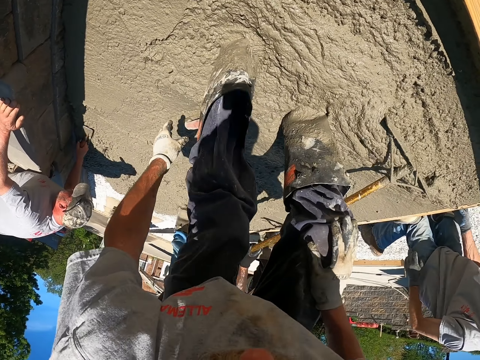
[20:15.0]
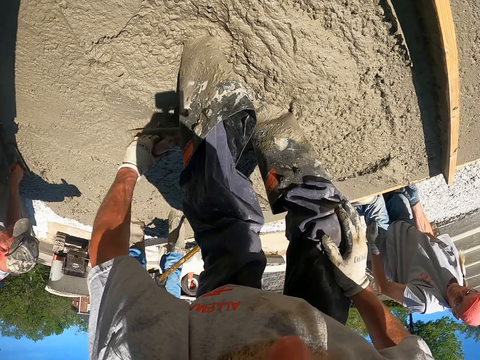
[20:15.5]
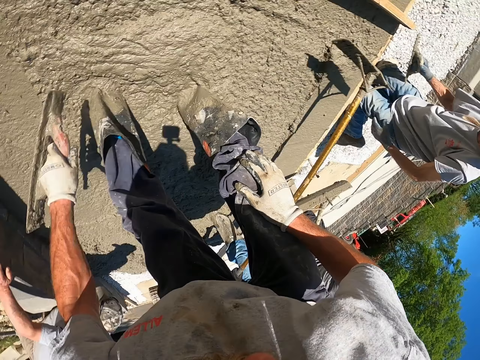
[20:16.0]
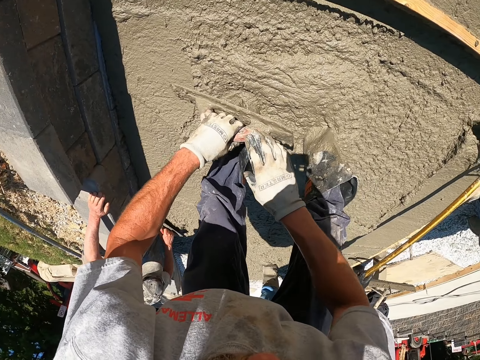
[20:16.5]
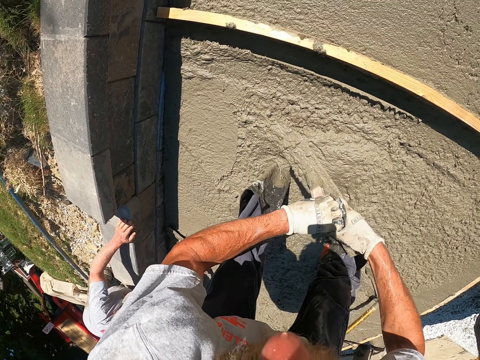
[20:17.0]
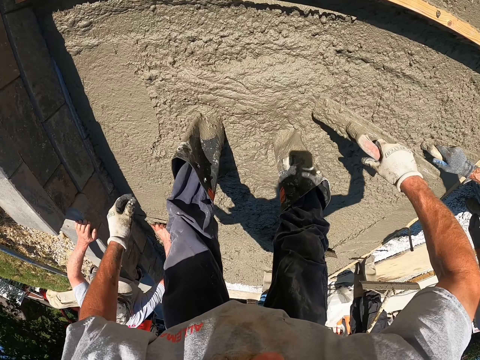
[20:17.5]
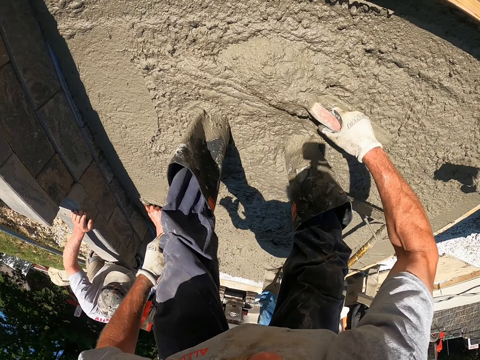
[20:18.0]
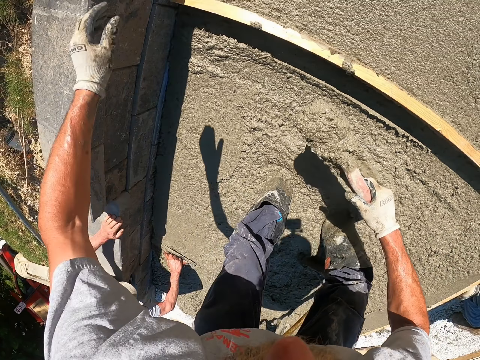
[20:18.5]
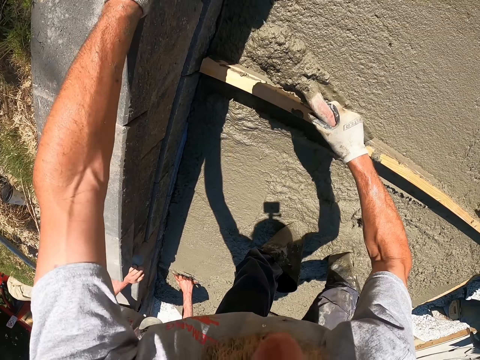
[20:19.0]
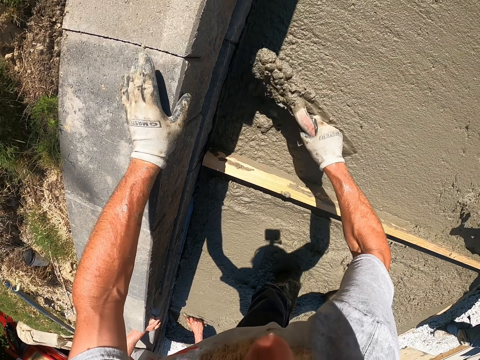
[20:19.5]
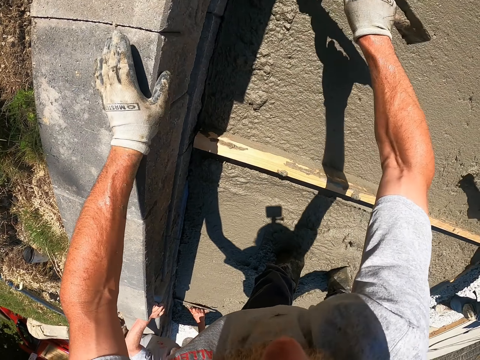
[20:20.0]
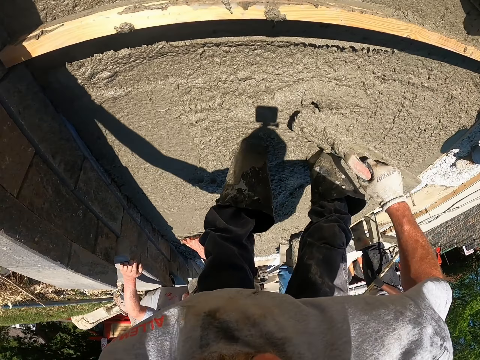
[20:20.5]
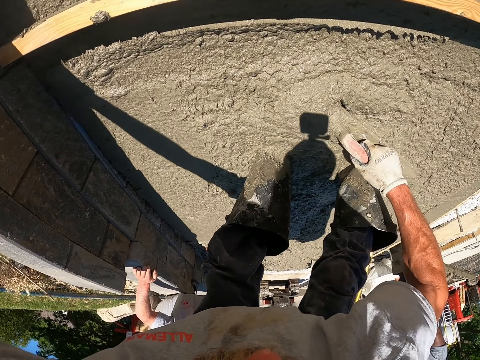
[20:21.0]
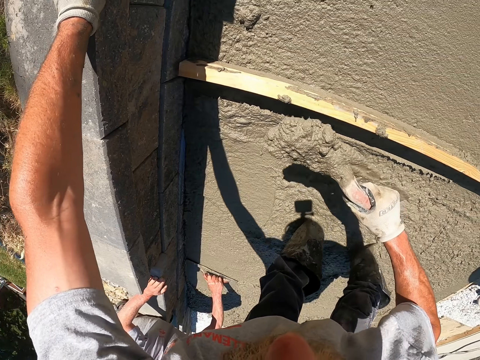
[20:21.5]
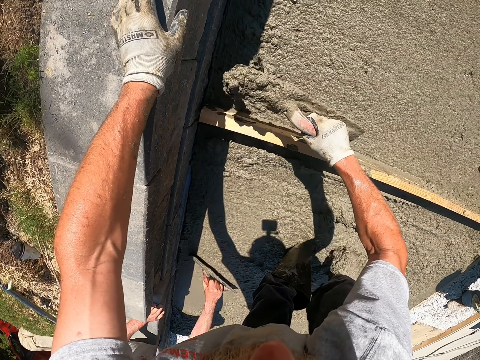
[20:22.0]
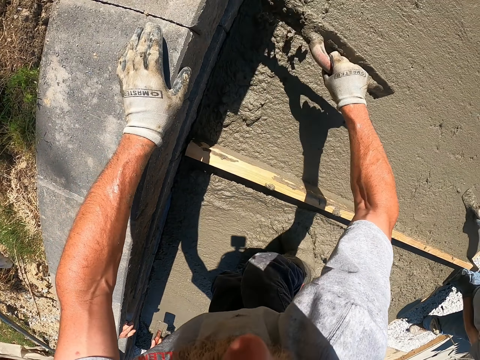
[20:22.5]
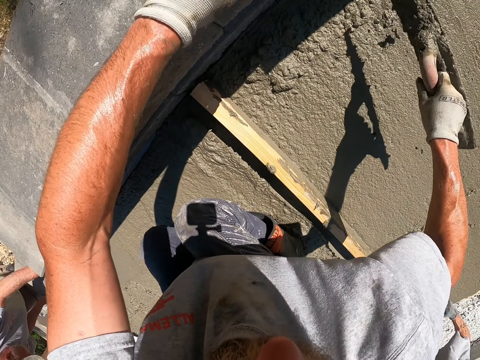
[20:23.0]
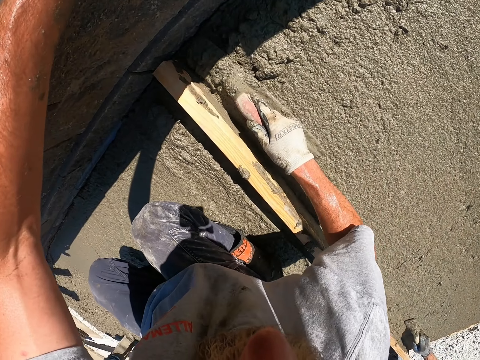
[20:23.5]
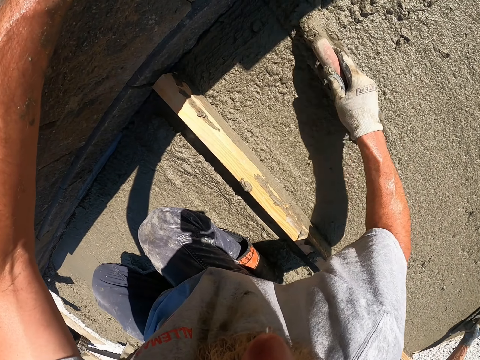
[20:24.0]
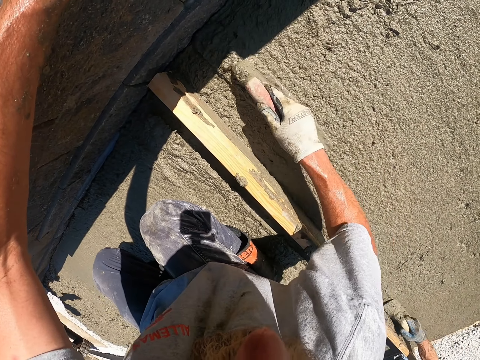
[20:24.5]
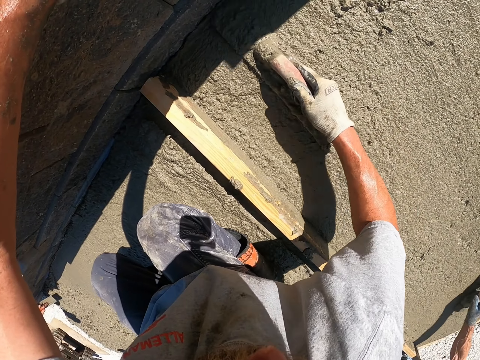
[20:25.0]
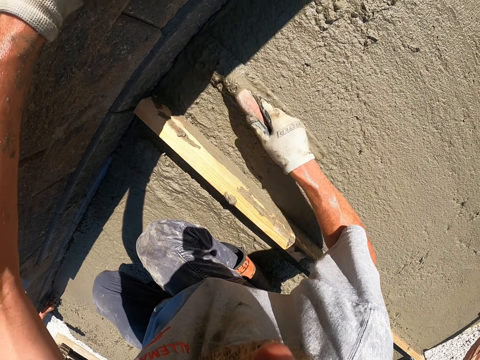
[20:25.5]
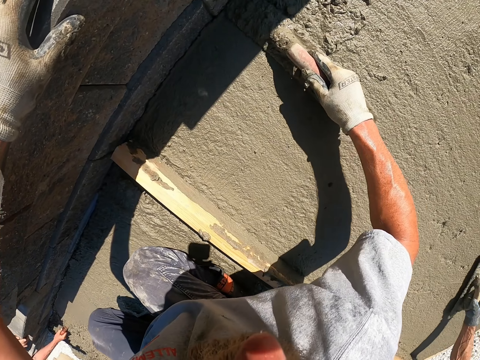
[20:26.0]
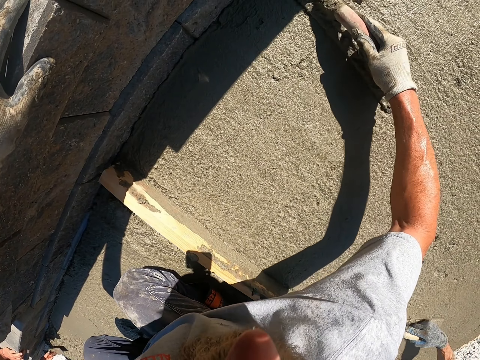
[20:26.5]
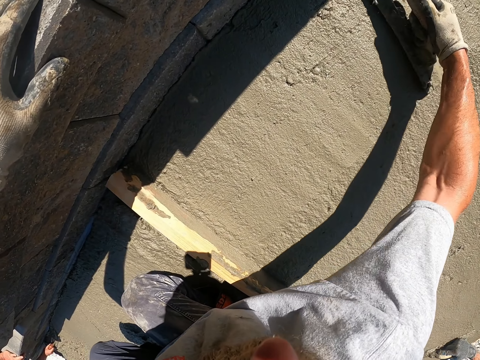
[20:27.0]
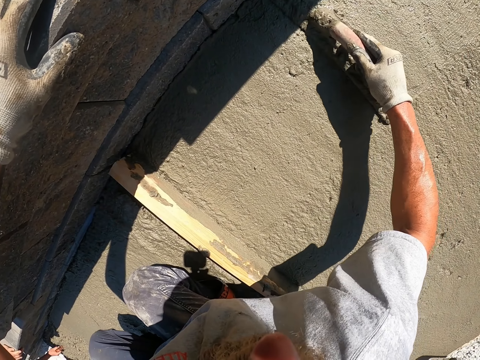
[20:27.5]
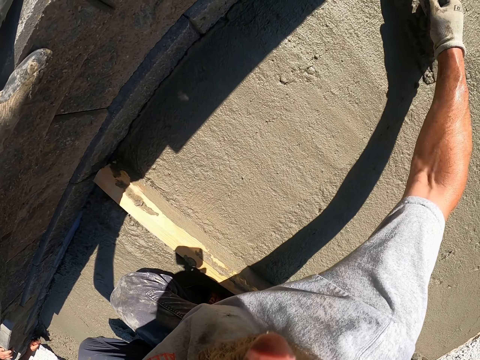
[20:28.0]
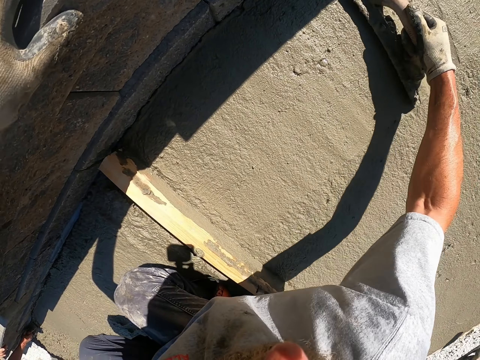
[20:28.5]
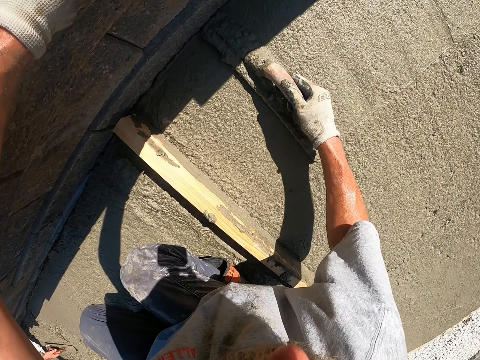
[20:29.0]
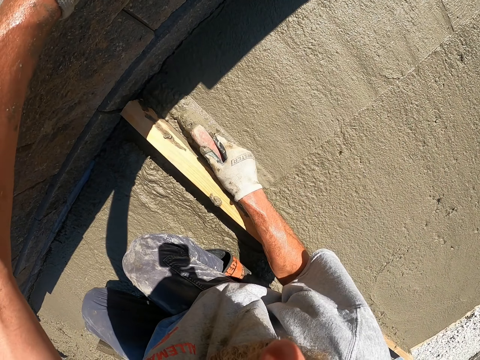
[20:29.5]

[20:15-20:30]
The camera wearer picks up the plastering trowel. They scoop concrete using the plastering trowel. They pour the concrete. They scoop concrete using the plastering trowel. They pour the concrete. They level using the plastering trowel.

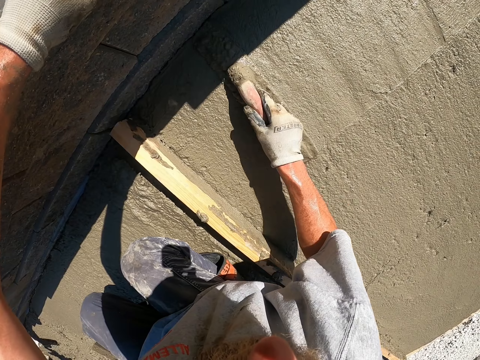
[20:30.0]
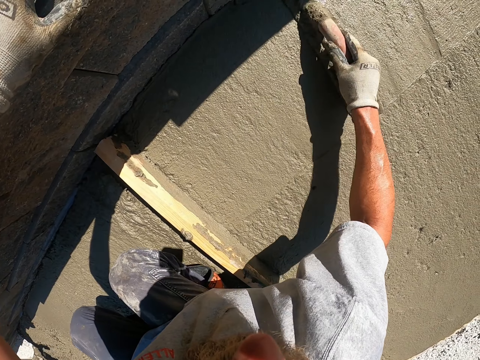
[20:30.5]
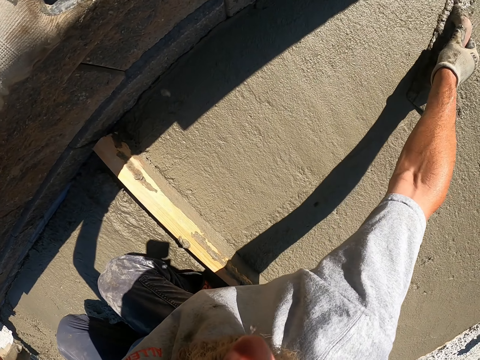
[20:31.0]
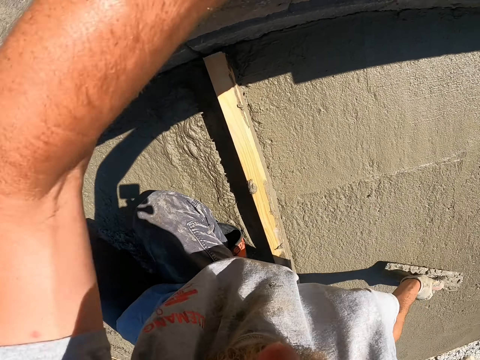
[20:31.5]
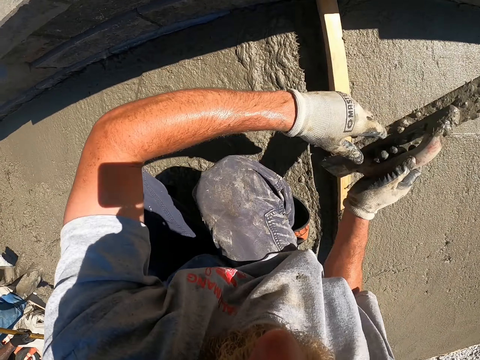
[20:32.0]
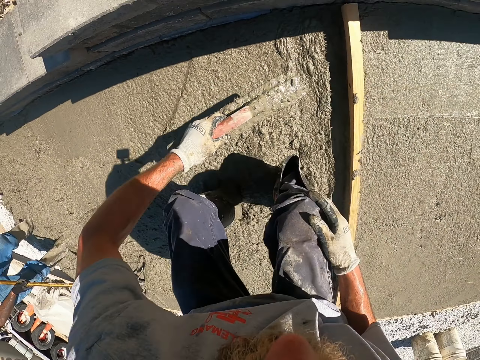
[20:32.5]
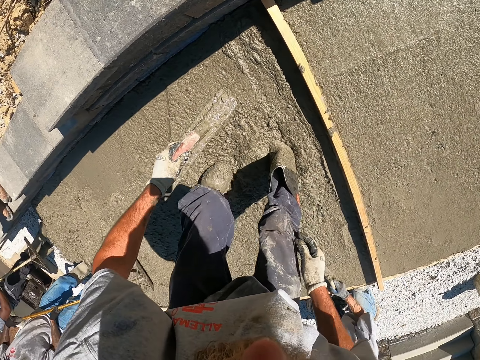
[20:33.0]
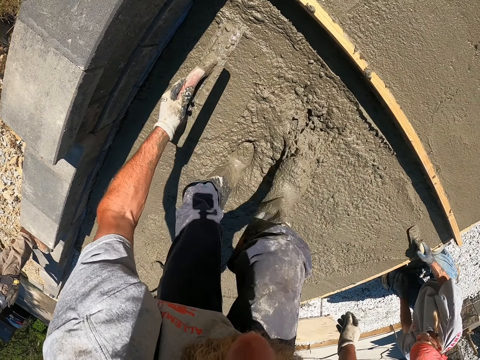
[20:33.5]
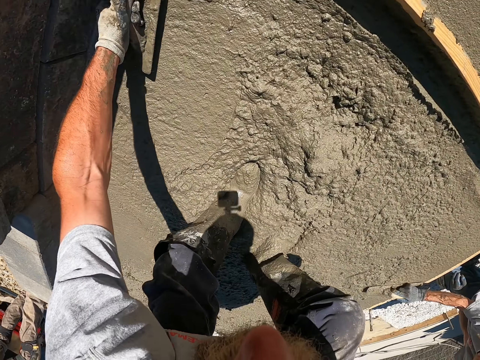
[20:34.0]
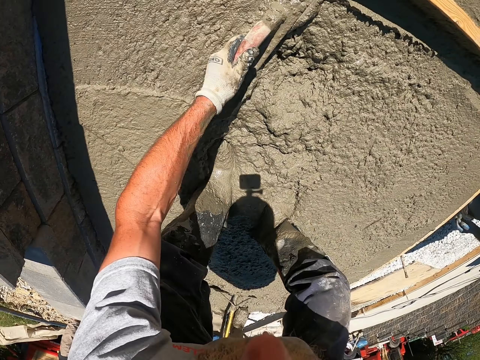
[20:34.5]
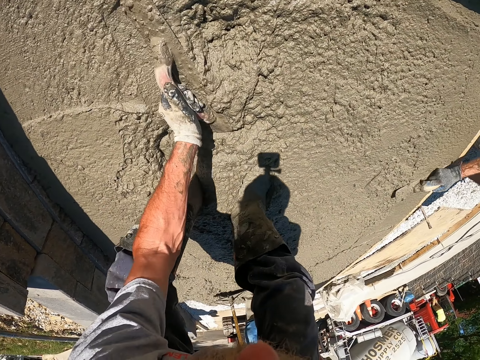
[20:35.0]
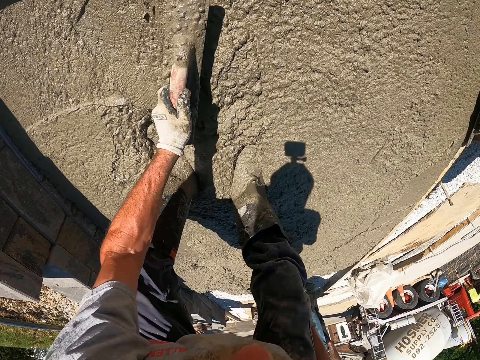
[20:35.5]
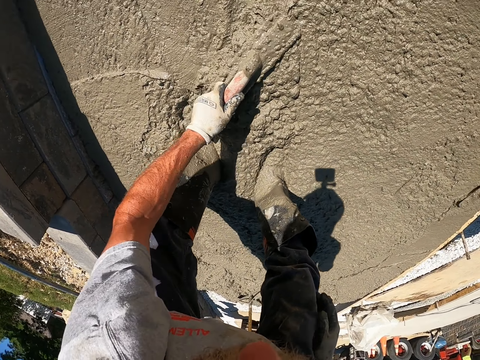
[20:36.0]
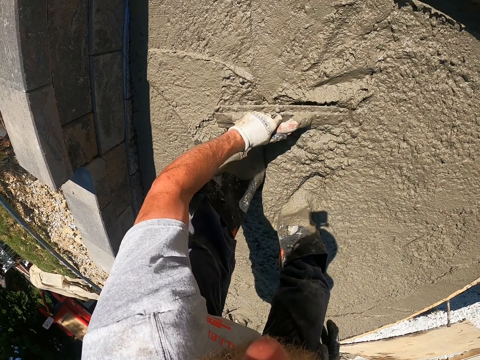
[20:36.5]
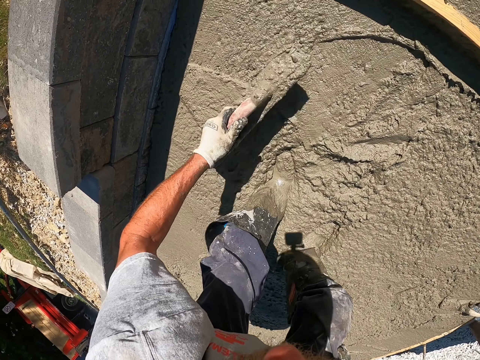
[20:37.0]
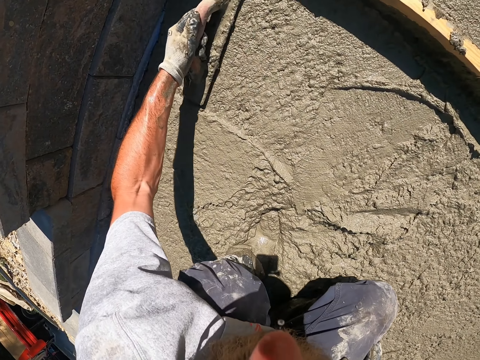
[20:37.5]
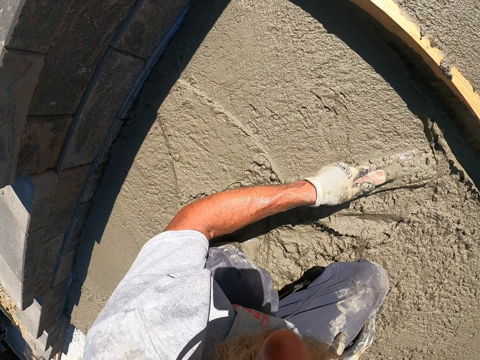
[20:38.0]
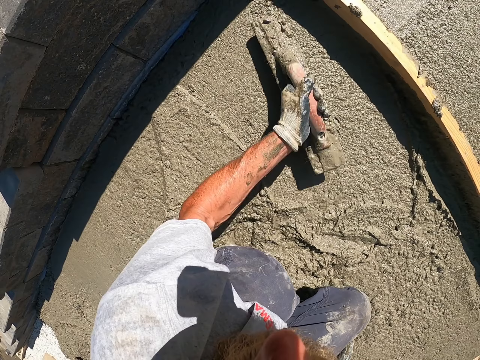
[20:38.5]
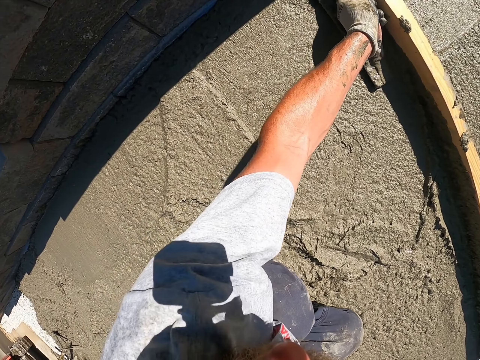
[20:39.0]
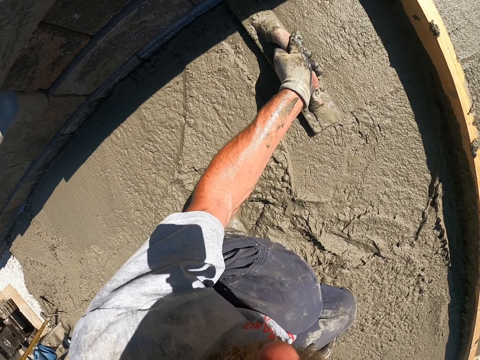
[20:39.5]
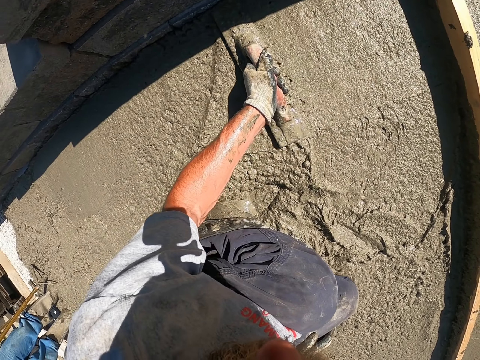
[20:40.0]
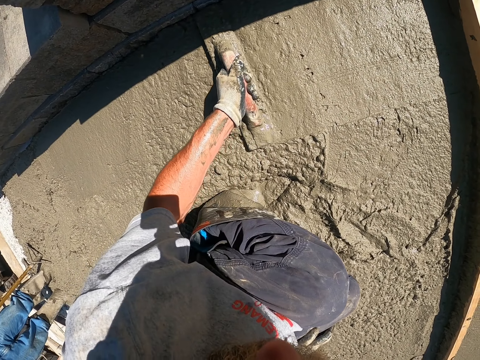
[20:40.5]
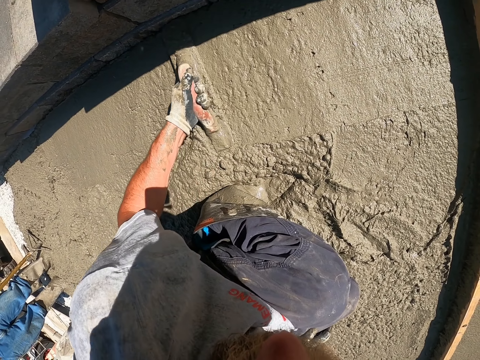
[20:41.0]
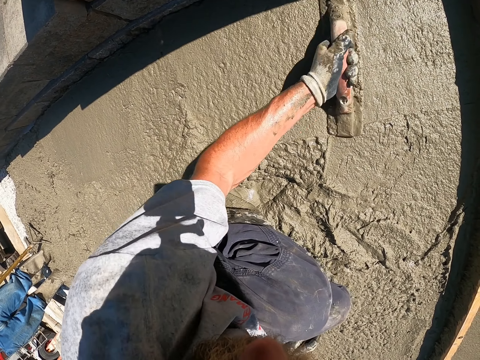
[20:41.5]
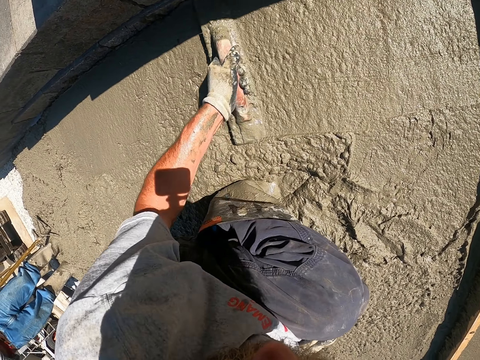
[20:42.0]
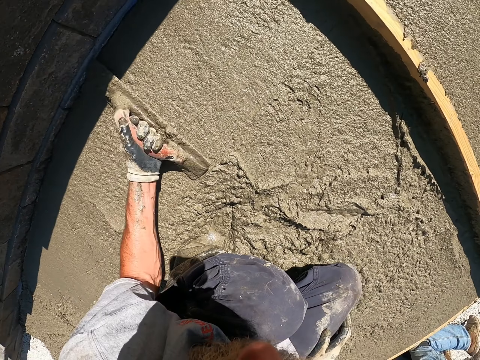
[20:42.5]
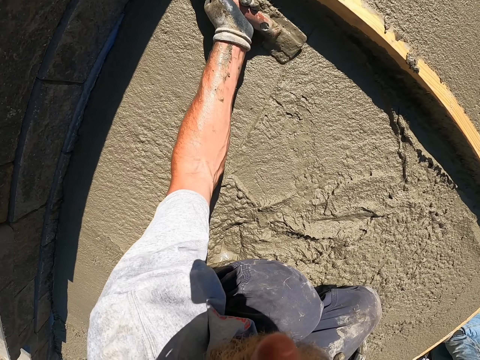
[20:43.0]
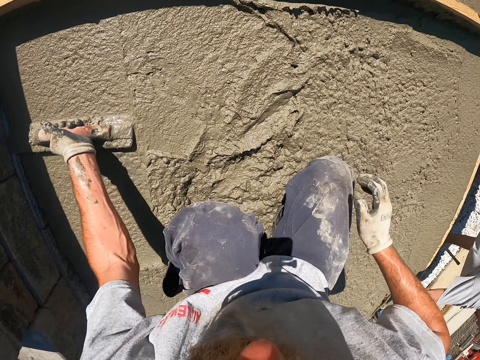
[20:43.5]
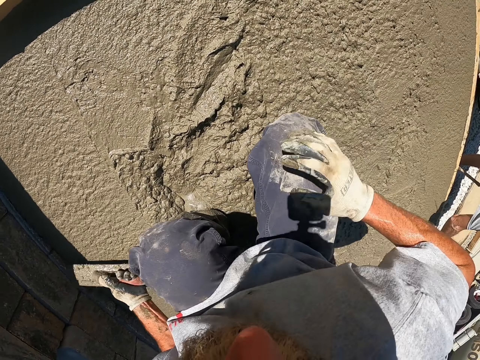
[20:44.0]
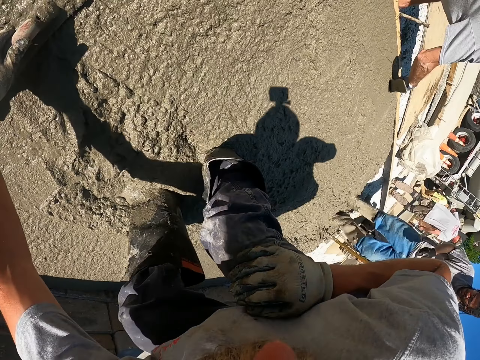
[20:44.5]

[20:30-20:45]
The camera wearer holds the plastering trowel with the left hand. They level using the plastering trowel.
